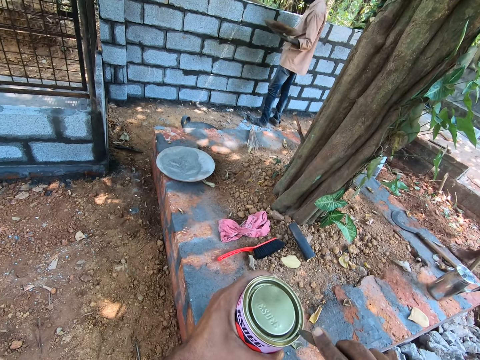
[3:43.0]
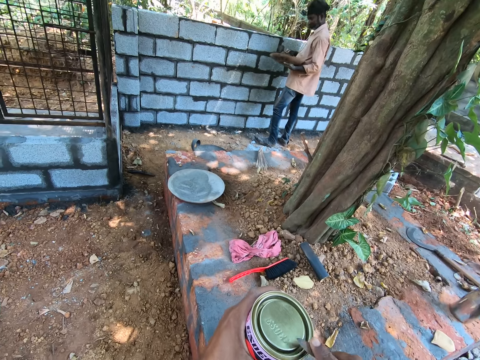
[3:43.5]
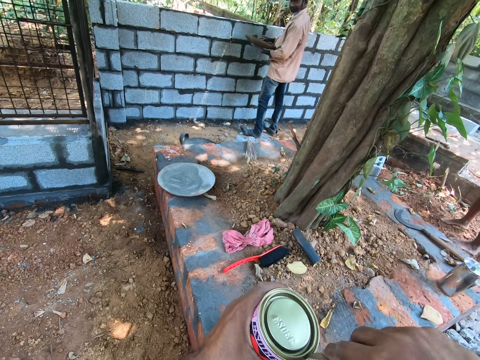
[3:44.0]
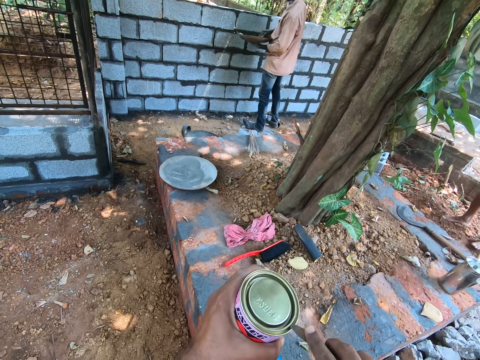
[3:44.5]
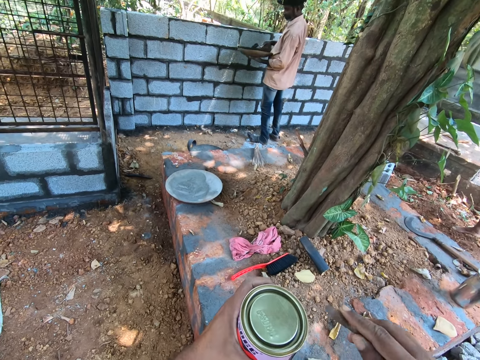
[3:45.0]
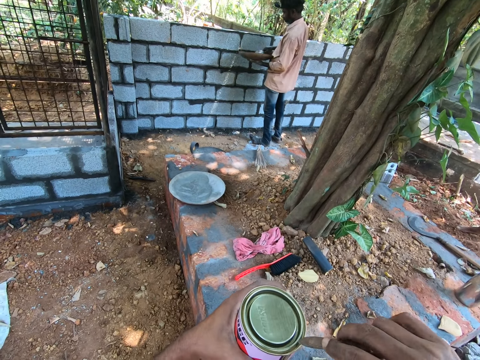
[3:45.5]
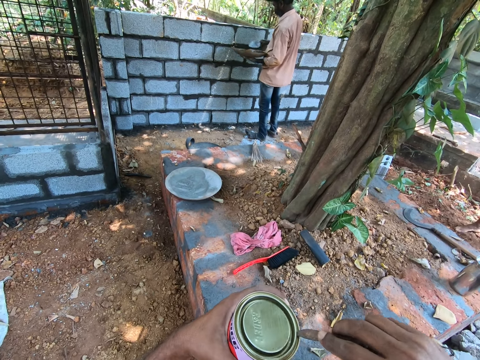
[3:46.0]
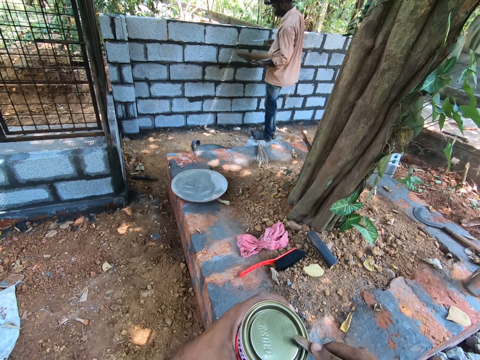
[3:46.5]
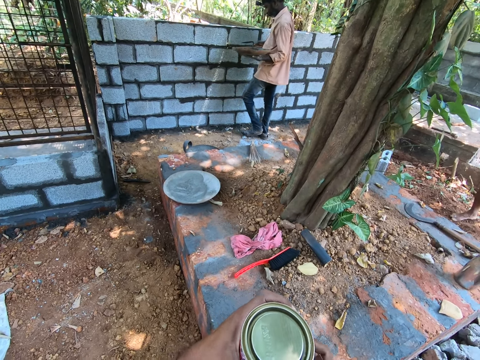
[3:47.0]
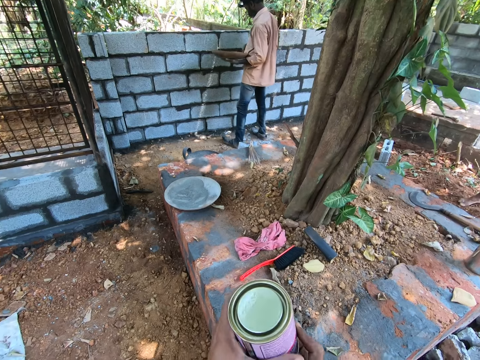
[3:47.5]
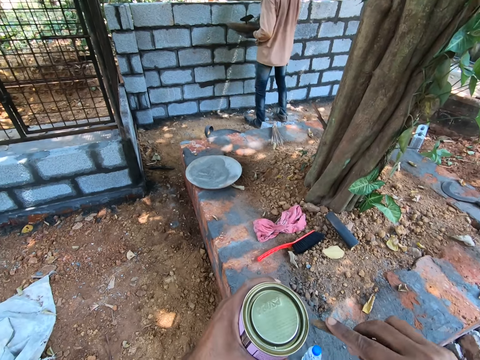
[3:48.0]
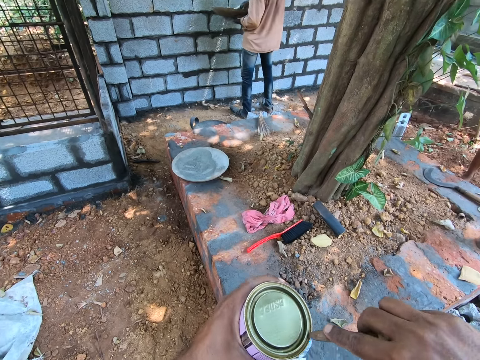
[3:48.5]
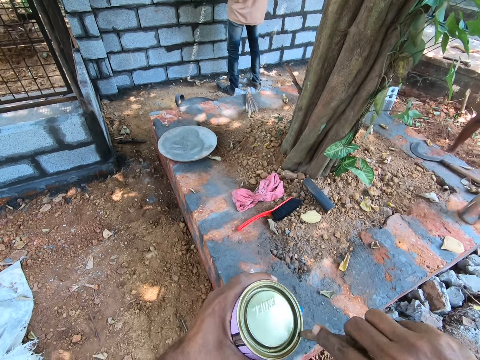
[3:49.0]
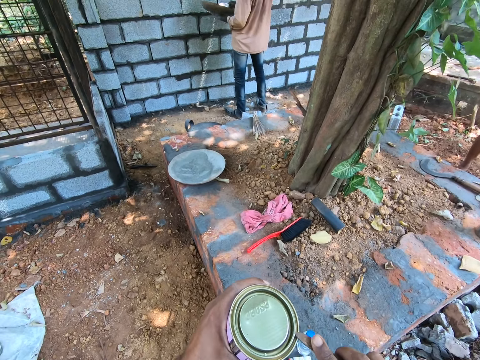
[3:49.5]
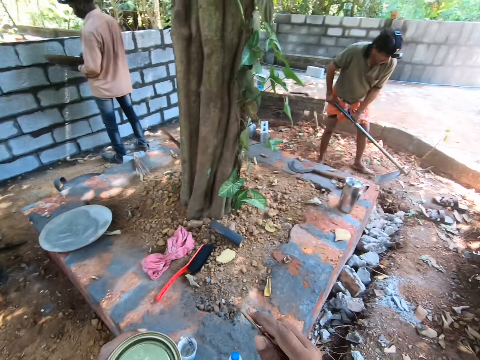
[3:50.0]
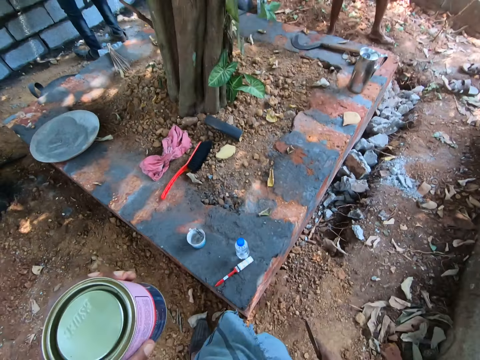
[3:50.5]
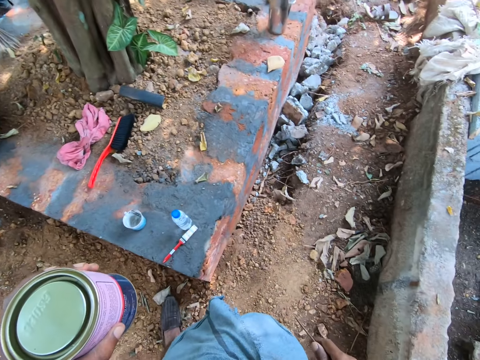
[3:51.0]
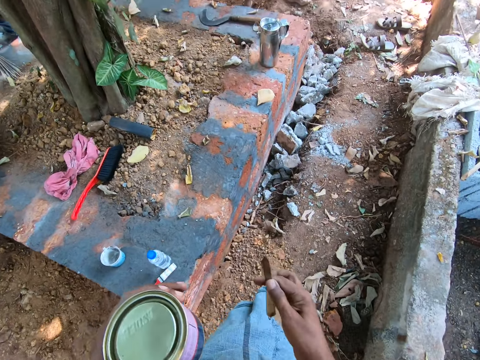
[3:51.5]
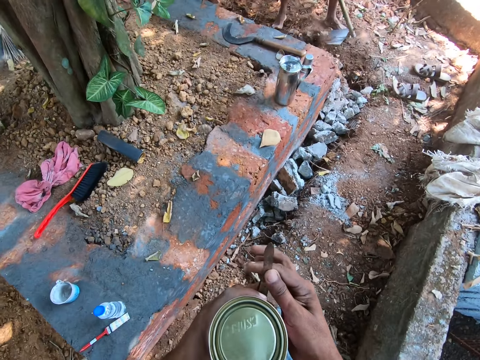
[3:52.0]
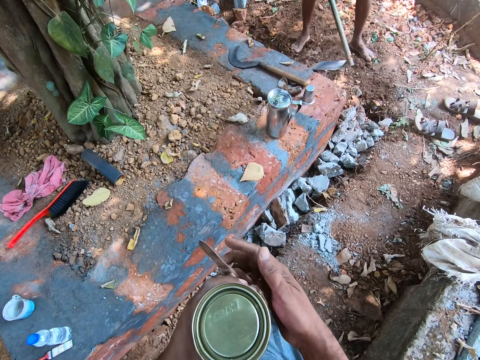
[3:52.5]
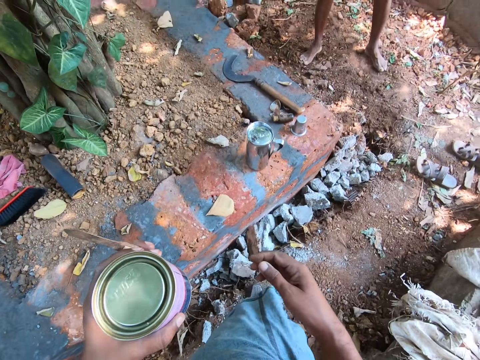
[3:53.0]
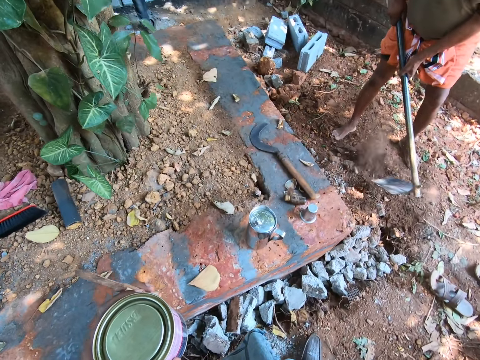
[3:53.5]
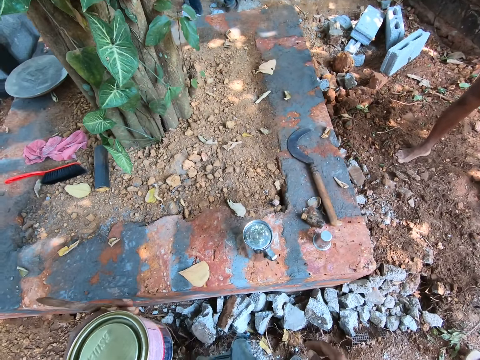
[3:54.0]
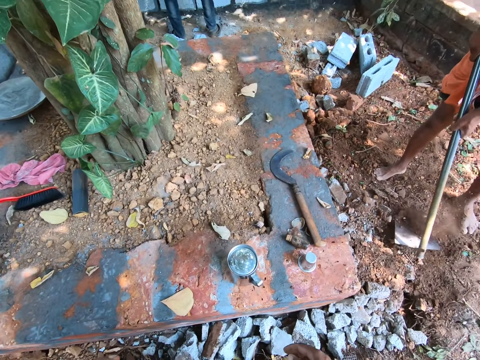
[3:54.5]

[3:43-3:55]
The camera wearer walks away.

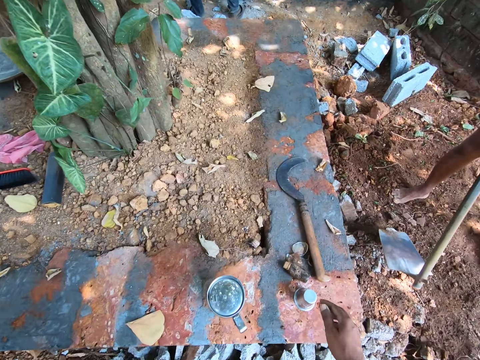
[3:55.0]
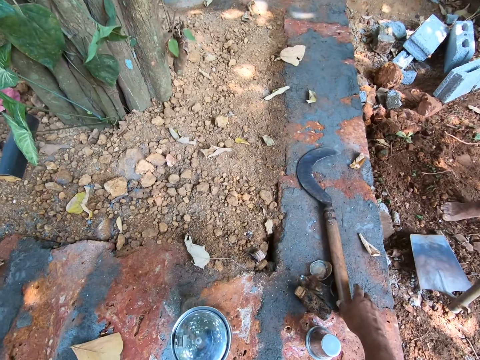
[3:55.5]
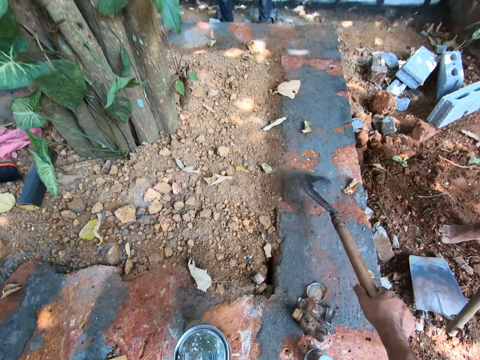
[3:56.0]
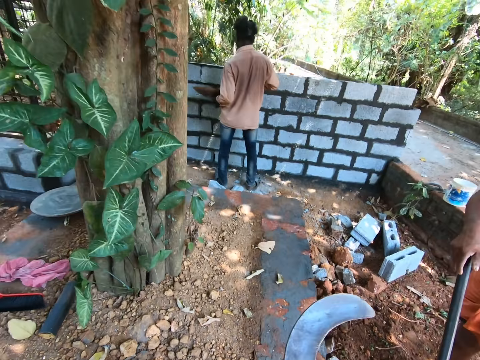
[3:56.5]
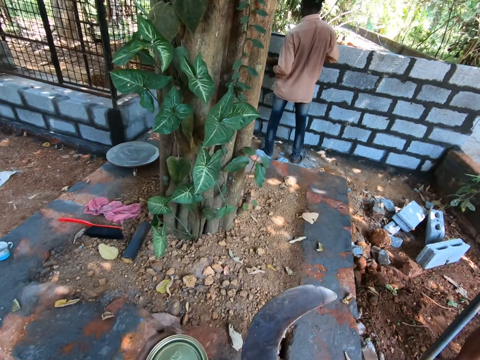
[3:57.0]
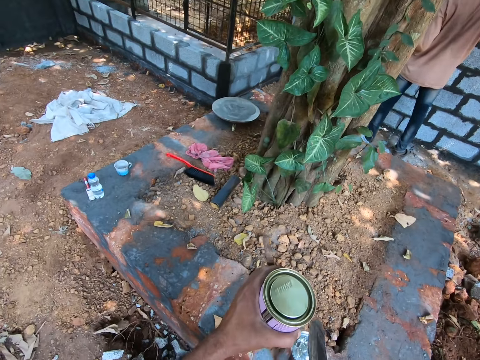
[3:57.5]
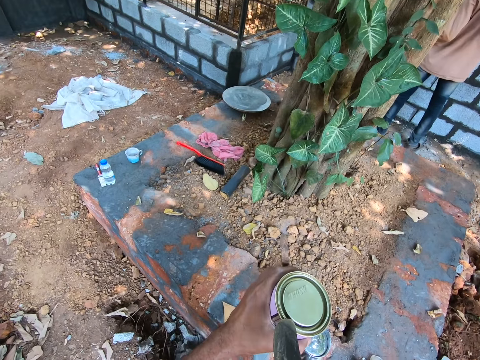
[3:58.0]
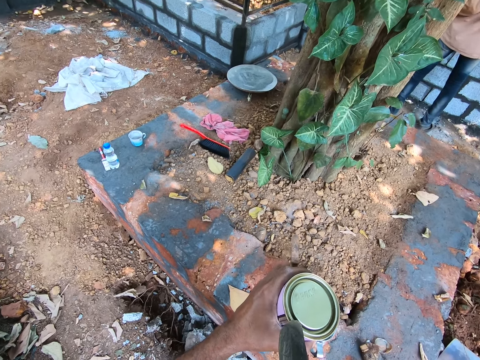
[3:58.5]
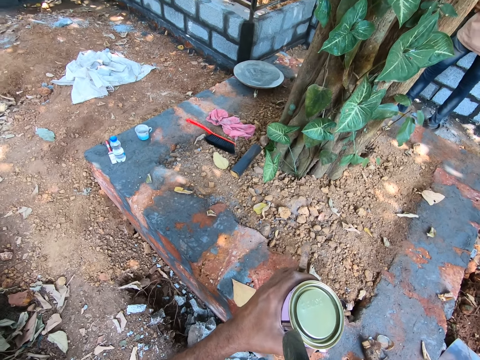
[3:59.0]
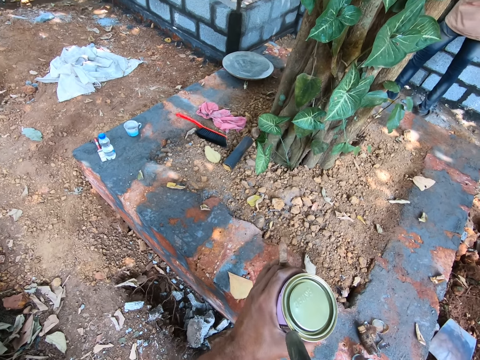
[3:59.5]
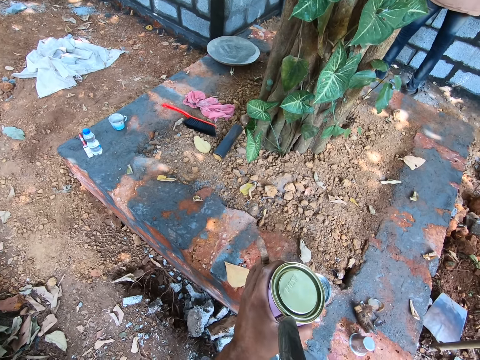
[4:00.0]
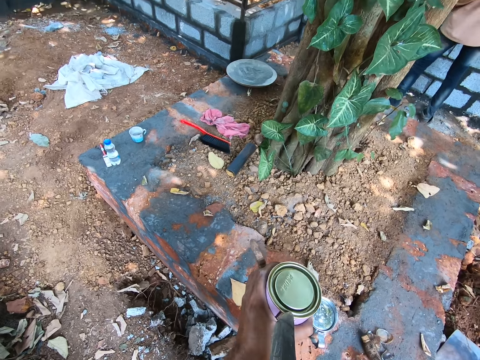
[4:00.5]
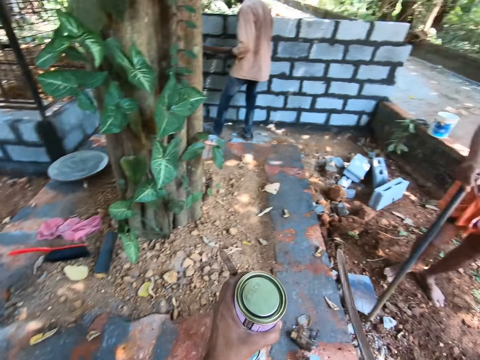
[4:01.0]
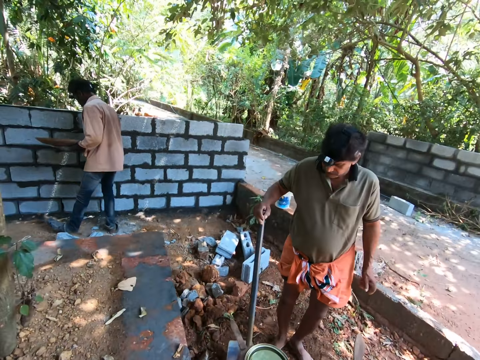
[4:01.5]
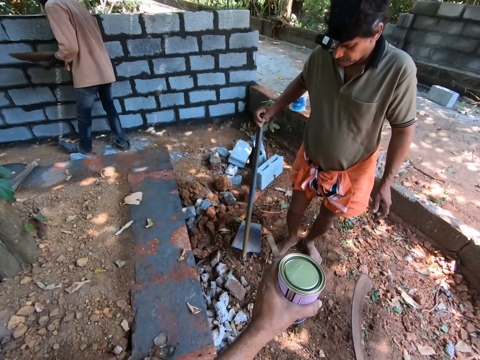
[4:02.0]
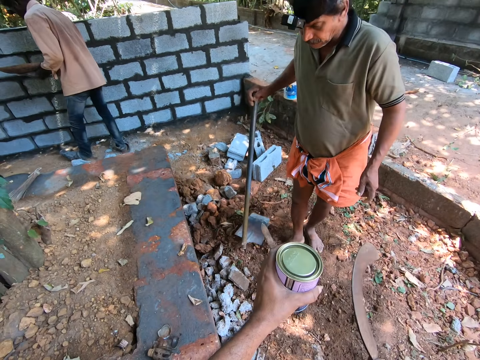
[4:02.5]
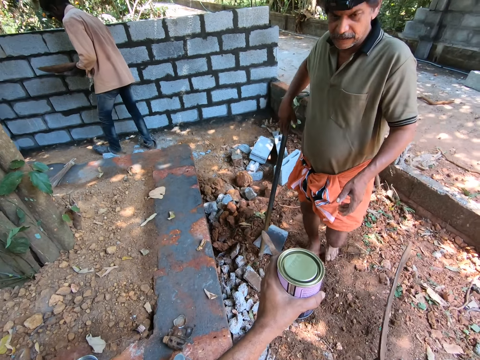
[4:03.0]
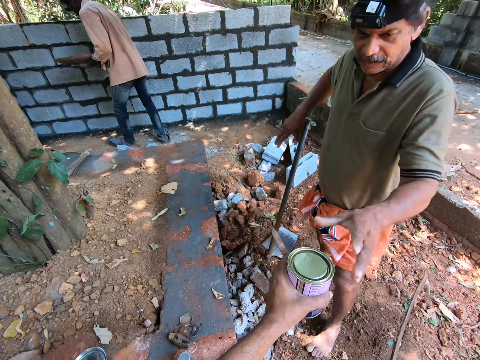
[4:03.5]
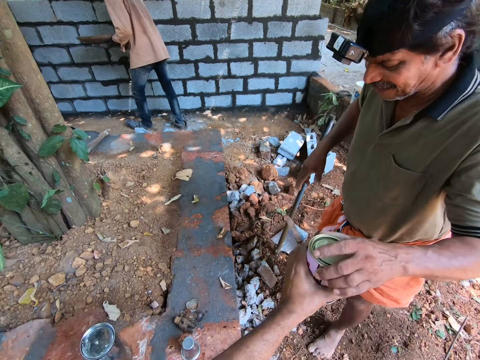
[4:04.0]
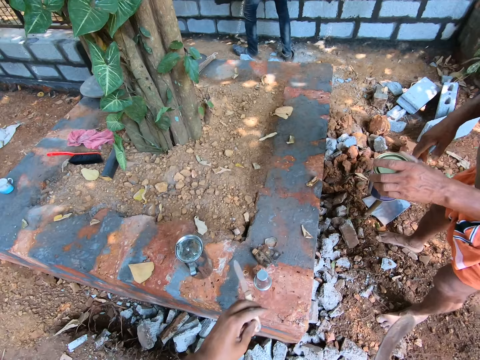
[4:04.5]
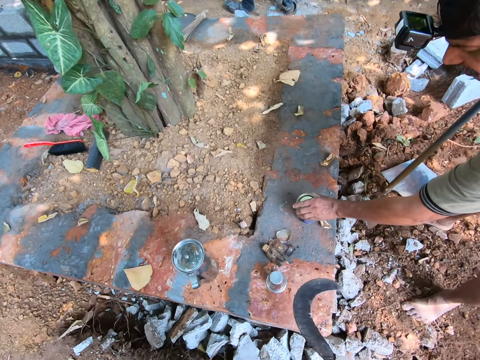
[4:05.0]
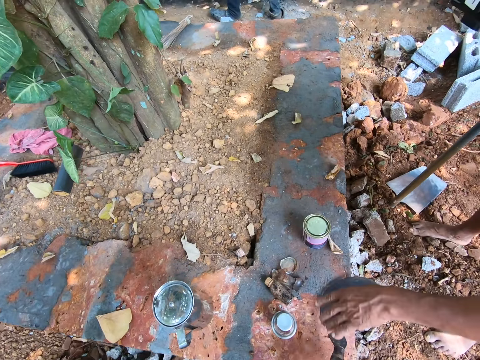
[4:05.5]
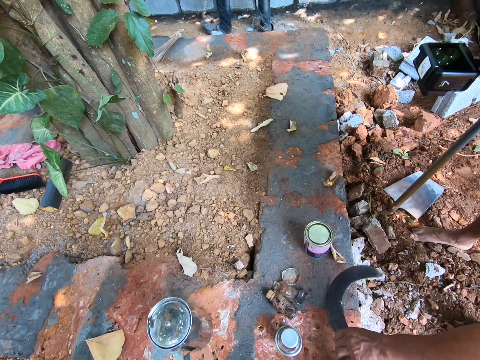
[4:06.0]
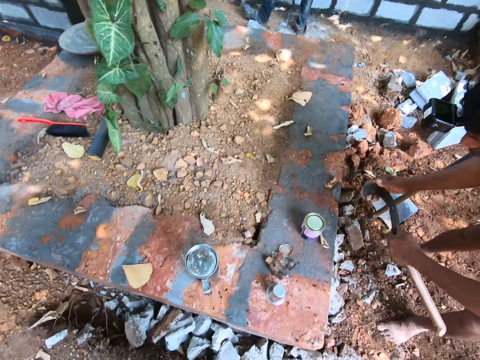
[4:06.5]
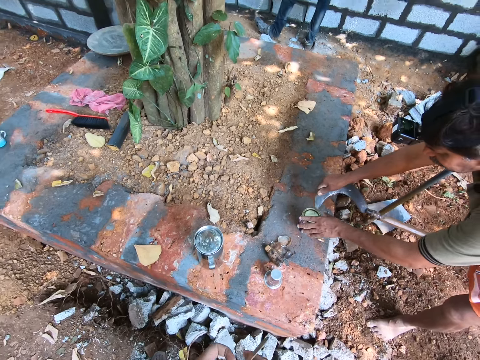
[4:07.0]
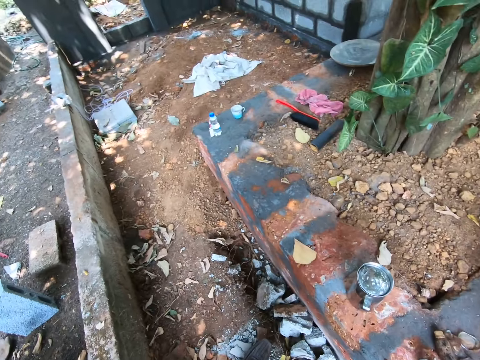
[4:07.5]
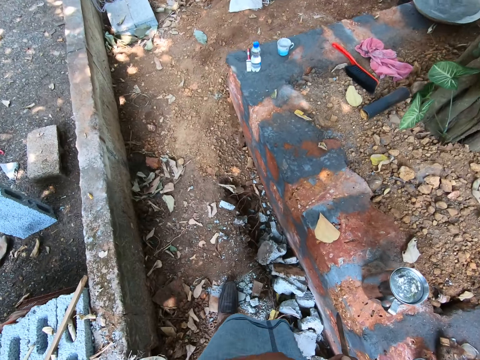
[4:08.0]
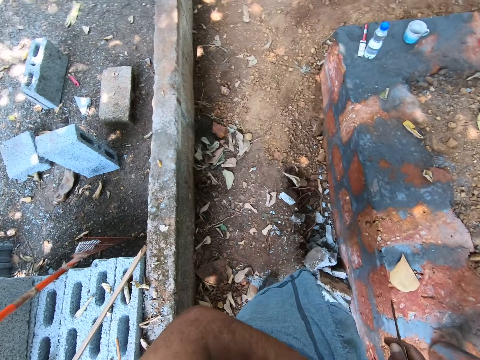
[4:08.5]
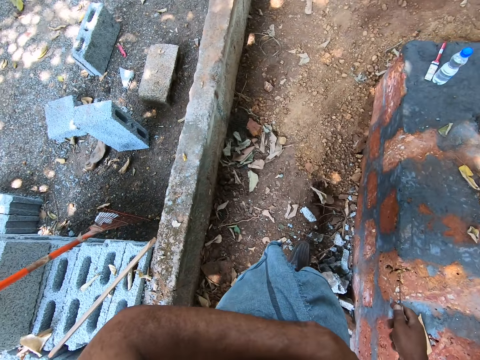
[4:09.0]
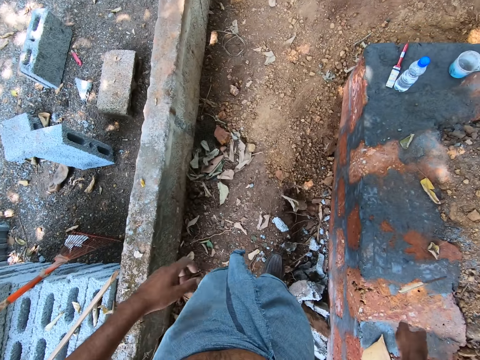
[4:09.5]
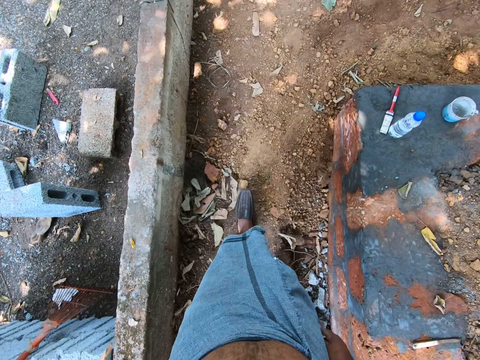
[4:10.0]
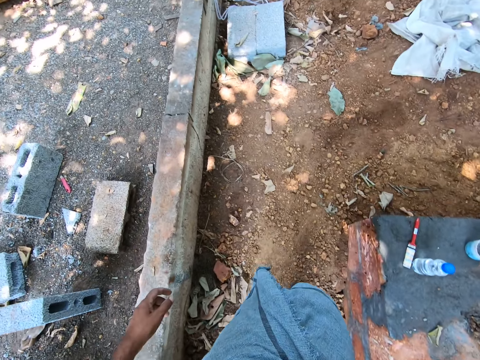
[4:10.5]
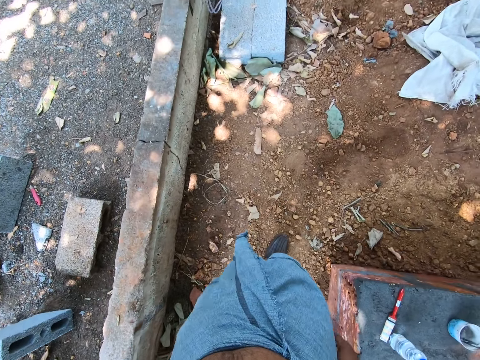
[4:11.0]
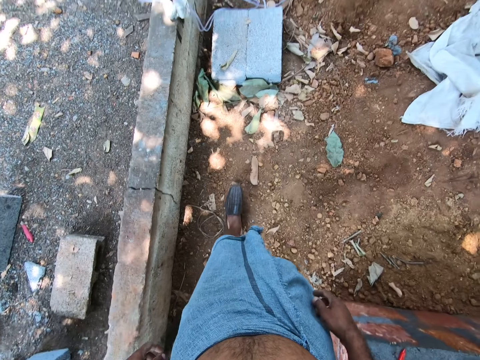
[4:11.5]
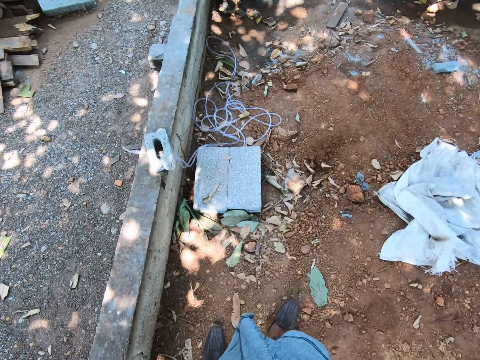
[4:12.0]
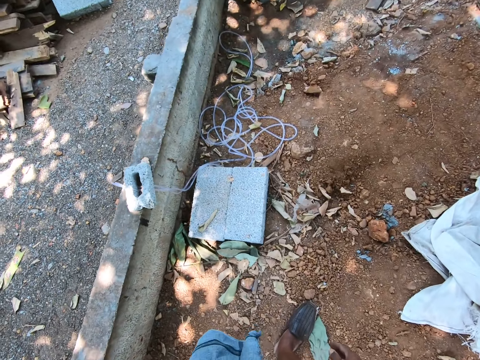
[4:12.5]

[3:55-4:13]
The camera wearer takes the sickle from the block. They open the can or paint tin with the sickle. They converse with a man and give the man the paint tin. The man takes the can from the camera wearer, drops the paint tin and puts the can on the block. The camera wearer gives the man the sickle. The man takes the sickle from the camera wearer. The man opens the paint tin. The camera wearer walks outside. They drop the stick. They walk away.
